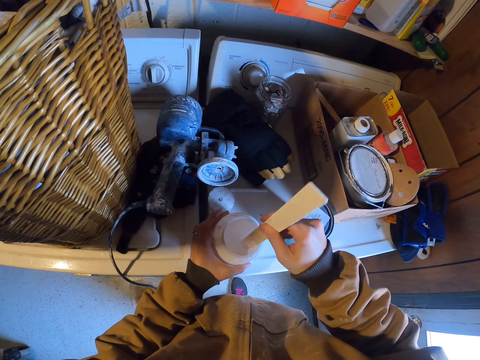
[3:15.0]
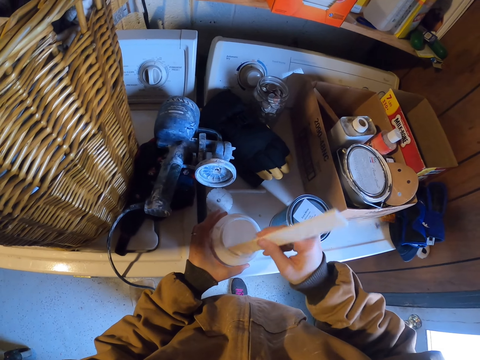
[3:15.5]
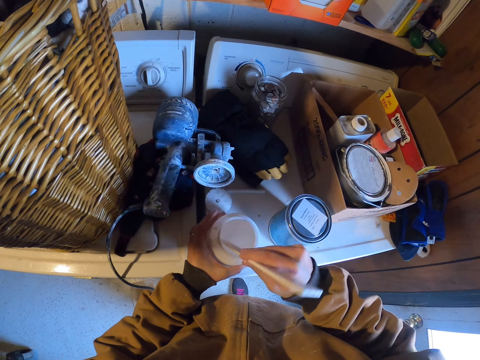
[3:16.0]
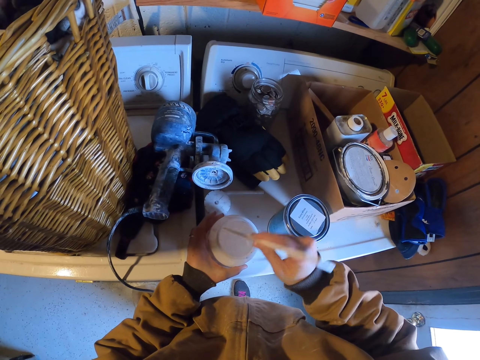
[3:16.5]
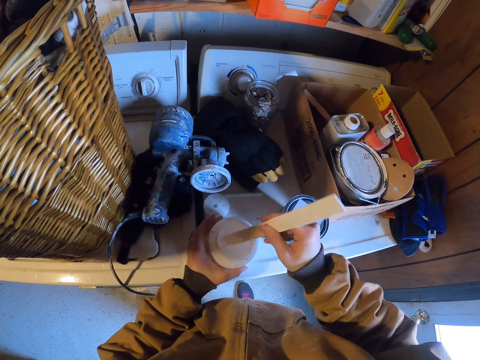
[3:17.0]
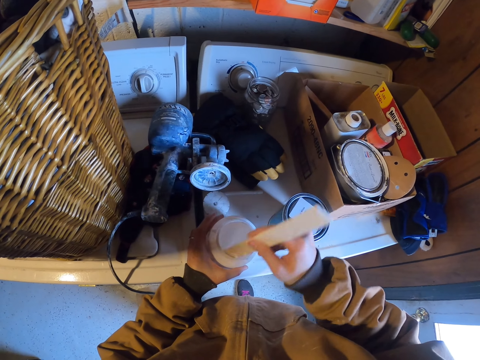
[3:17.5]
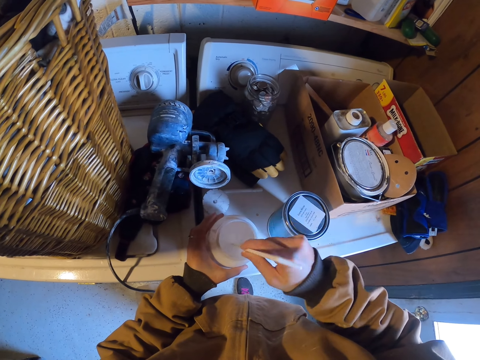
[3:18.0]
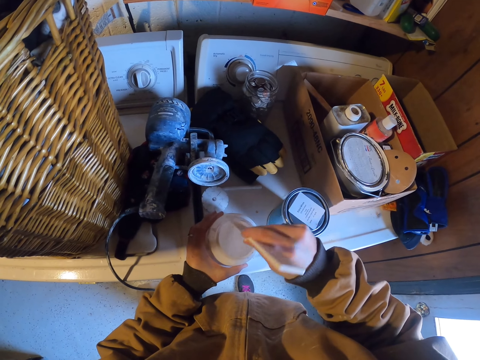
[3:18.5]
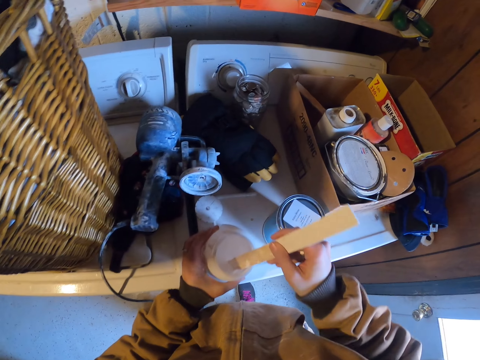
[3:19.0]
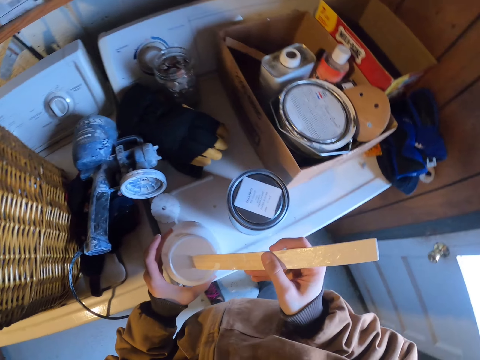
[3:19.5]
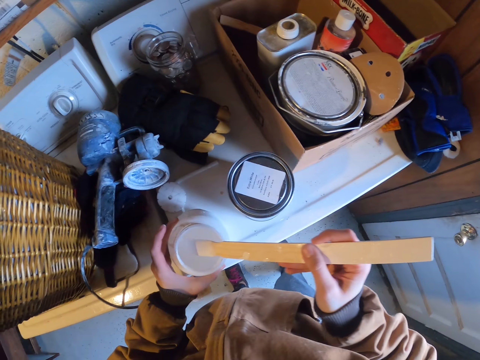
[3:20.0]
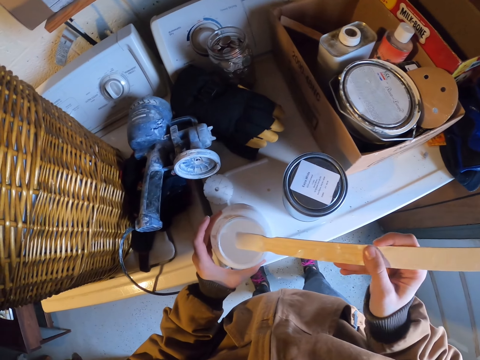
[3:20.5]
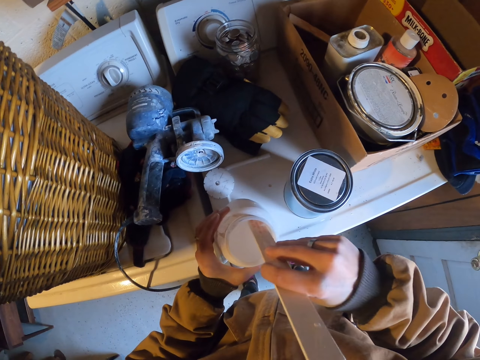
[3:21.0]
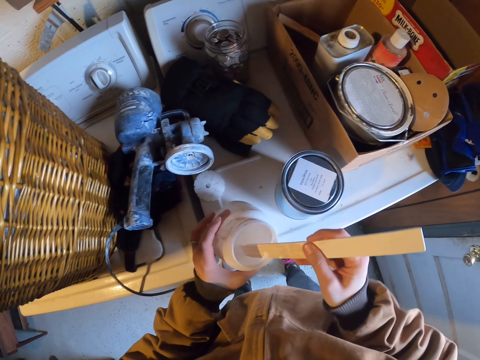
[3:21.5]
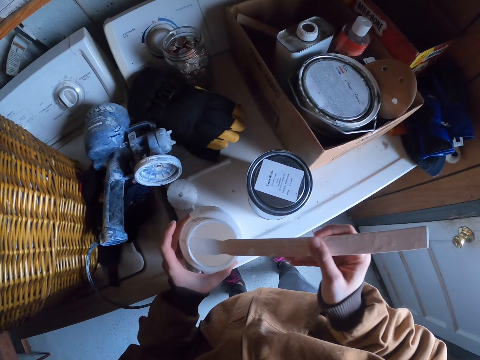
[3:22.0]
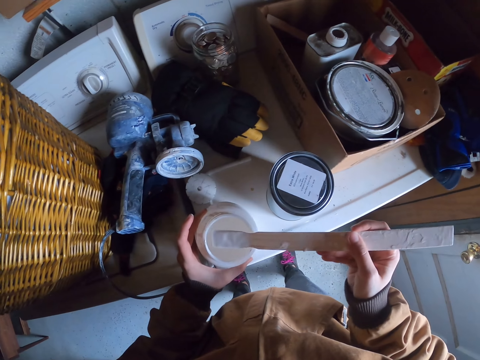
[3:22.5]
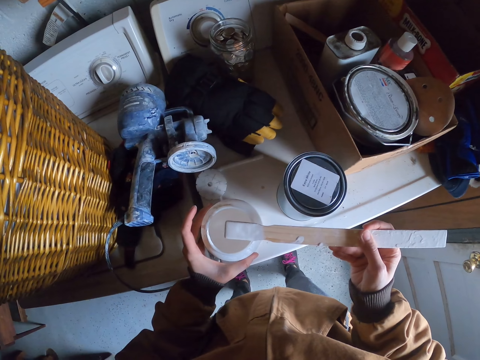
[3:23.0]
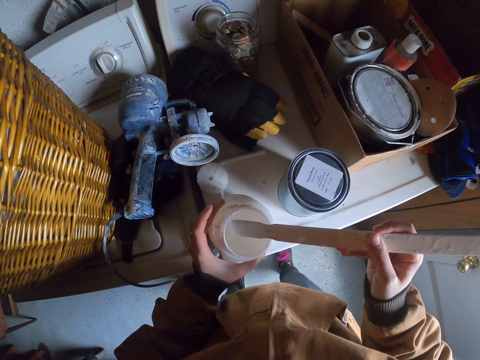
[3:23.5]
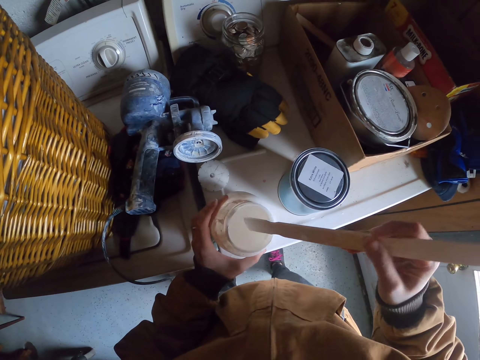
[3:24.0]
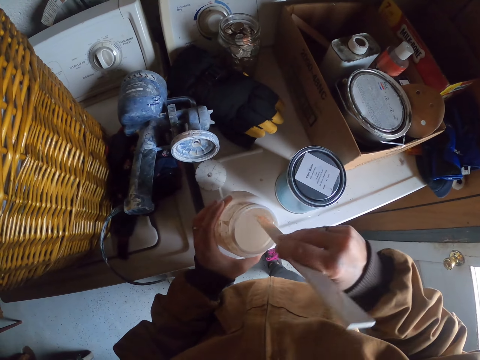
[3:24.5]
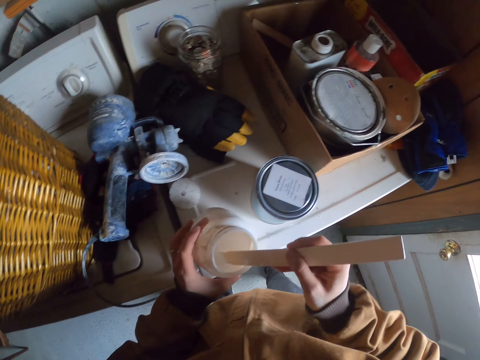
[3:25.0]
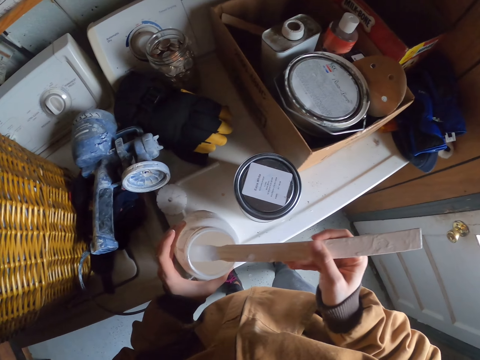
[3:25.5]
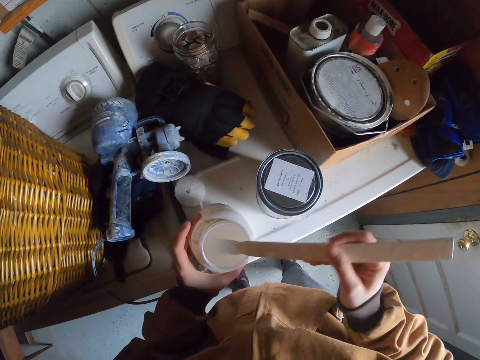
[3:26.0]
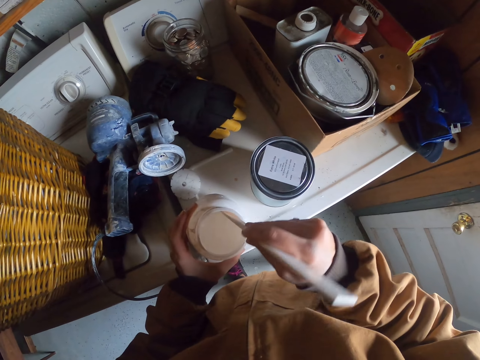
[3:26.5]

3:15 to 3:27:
The camera wearer lifts the stick from the container with the right hand. They stir the liquid in the container with the stick in the right hand. They lift the stick from the container with the right hand. They stir the liquid in the container with the stick in the right hand.

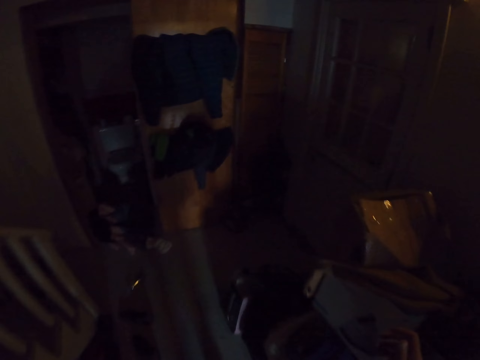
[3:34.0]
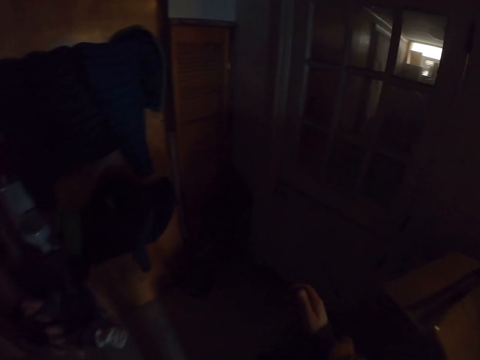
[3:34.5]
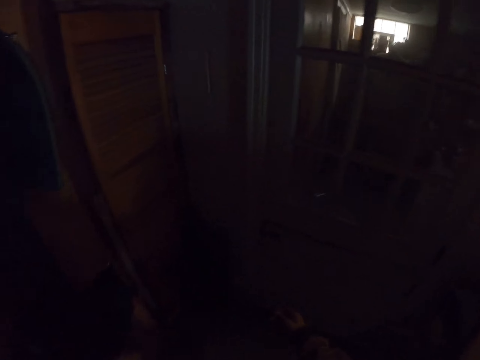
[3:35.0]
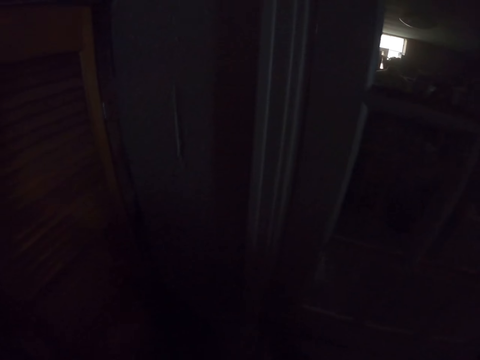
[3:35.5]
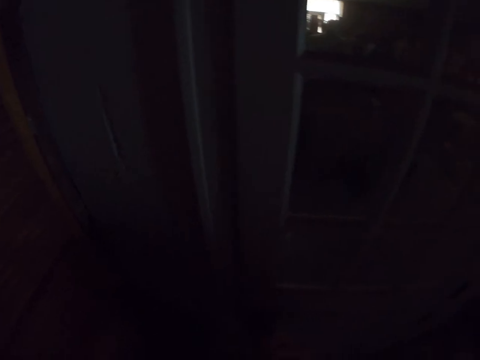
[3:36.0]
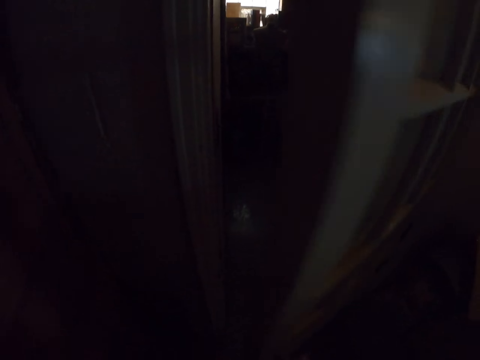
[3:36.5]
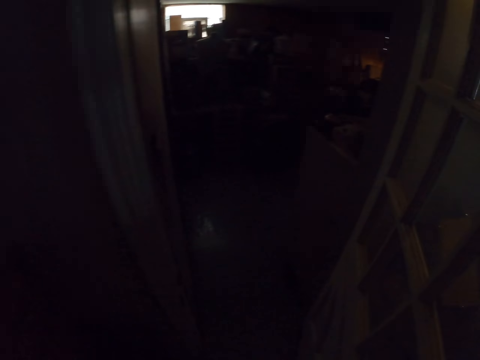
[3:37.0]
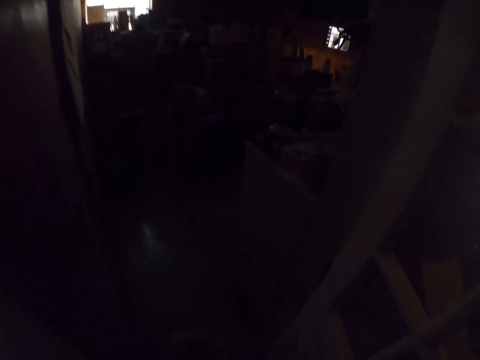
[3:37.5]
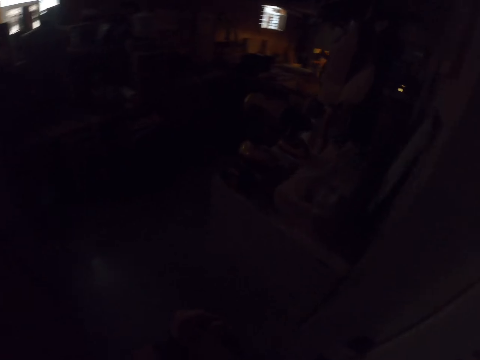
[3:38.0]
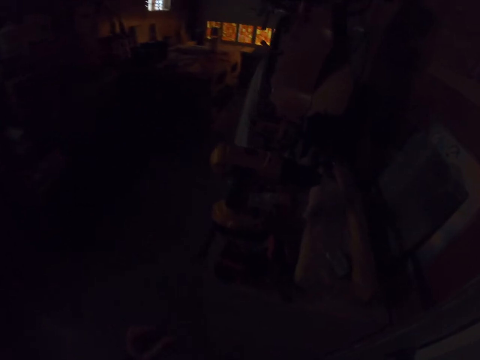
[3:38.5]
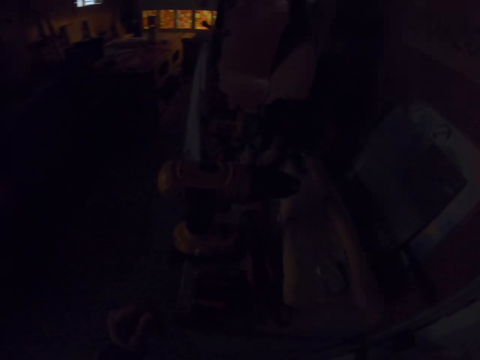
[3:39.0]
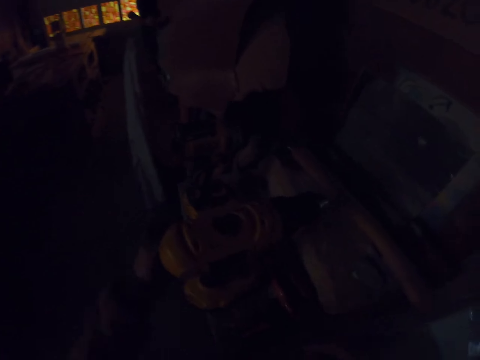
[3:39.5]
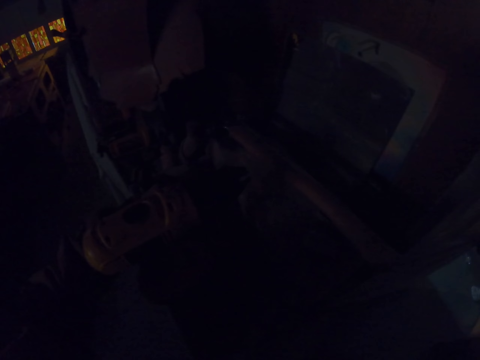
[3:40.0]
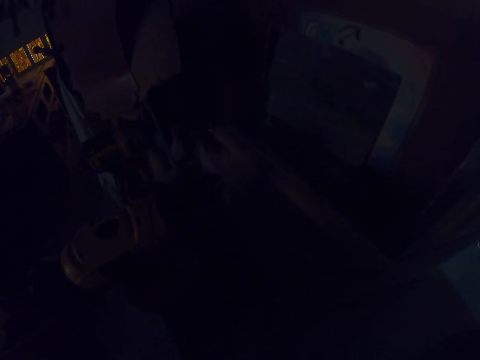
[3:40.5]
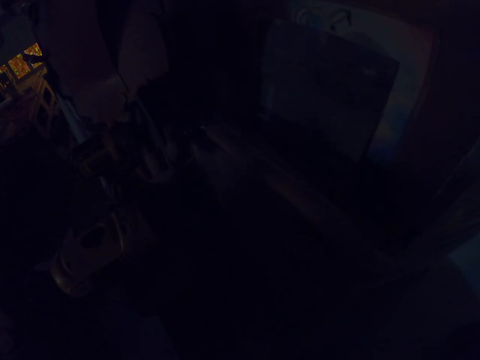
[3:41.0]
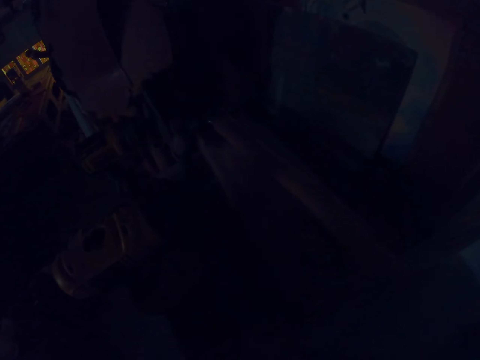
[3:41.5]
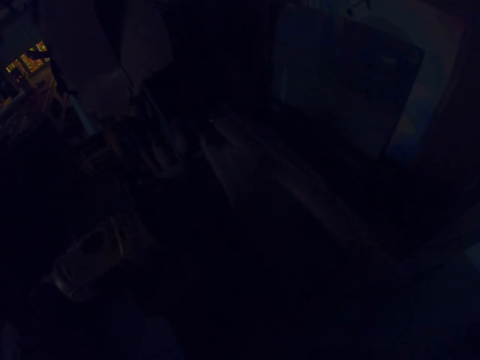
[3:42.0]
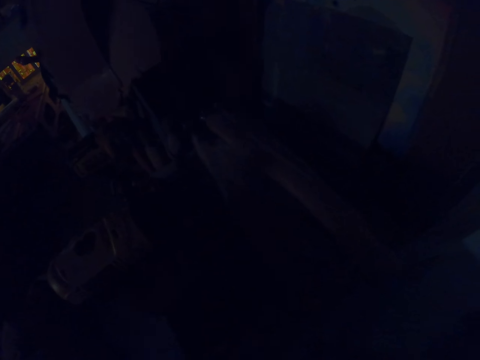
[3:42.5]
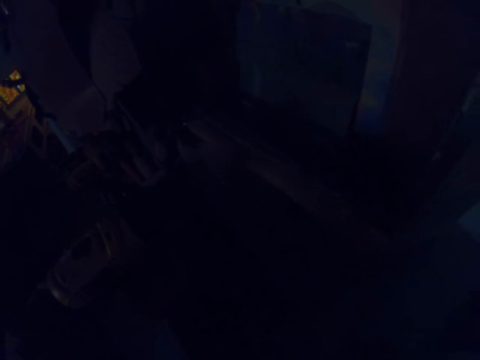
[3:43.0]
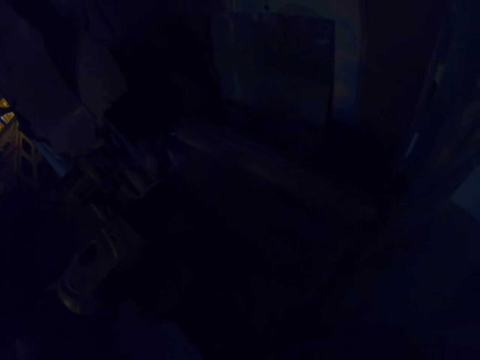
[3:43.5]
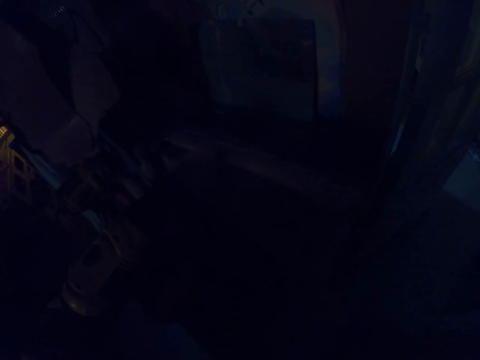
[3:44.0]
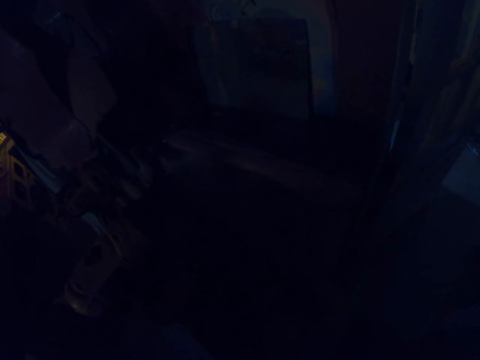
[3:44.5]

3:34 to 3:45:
The camera wearer opens the room door with the right hand. They walk towards a toolbox in the room. They look around. They stand in front of the toolbox.

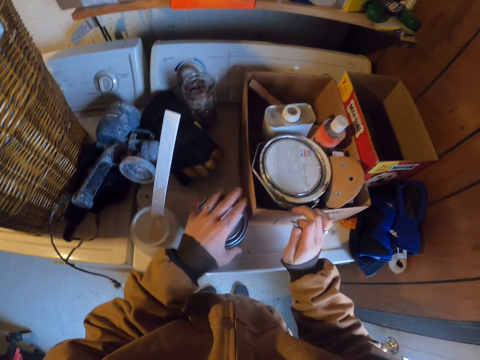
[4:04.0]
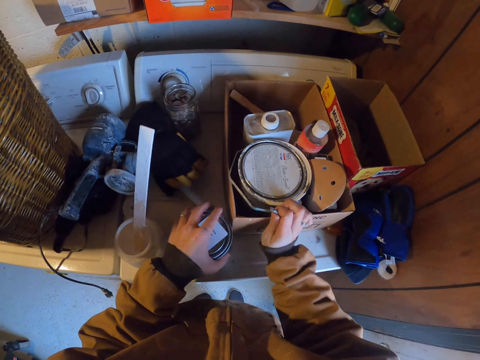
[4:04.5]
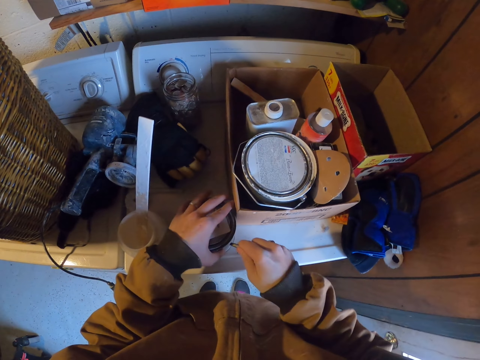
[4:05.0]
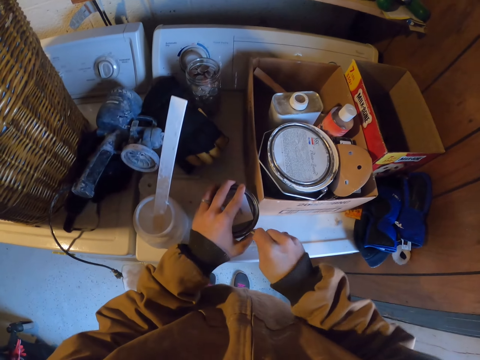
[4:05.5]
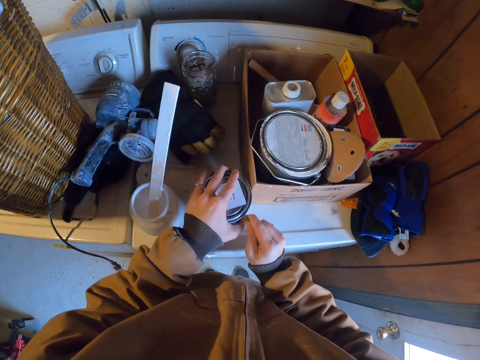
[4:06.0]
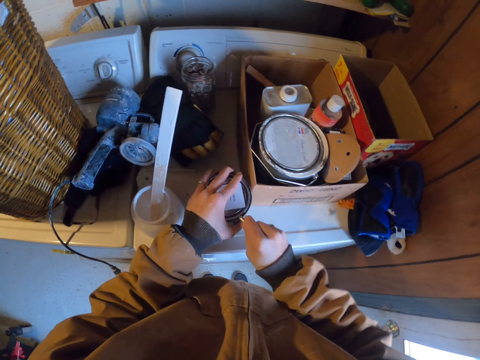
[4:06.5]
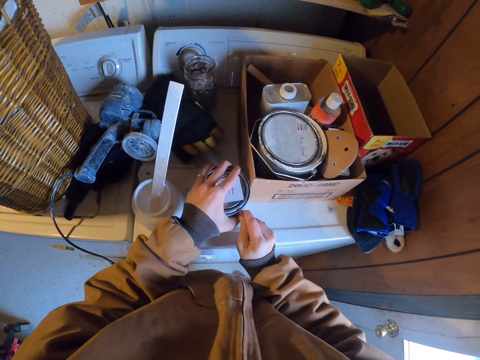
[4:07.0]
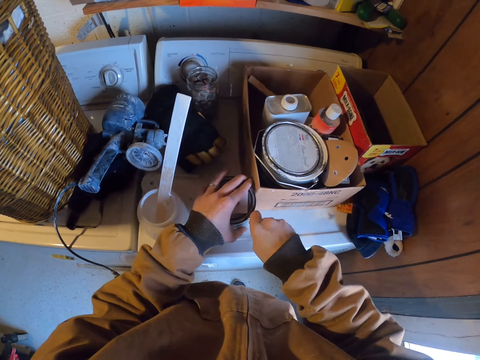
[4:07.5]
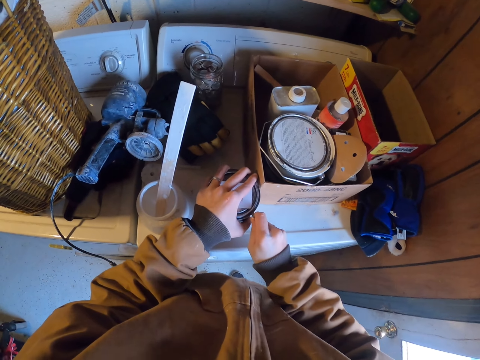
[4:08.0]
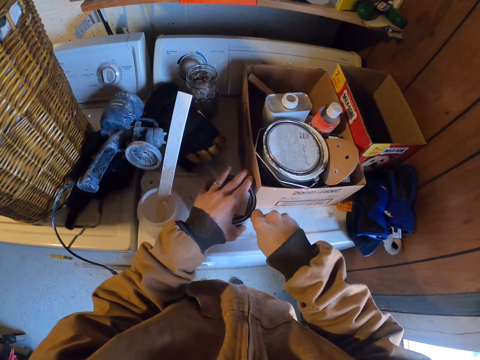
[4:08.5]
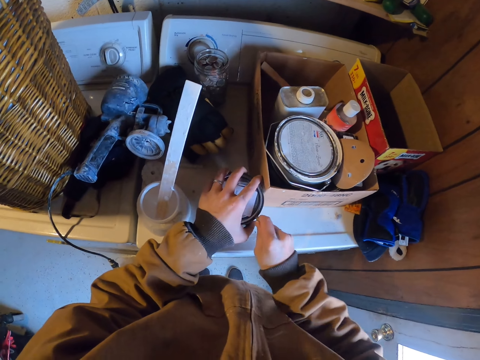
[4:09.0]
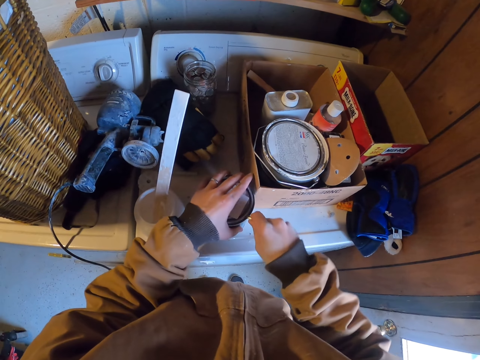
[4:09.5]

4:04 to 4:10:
The camera wearer pushes the box on the table with the right hand. They open a paint can with a nail. They loosen the container top with a pin in the right hand.
